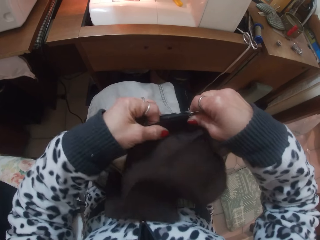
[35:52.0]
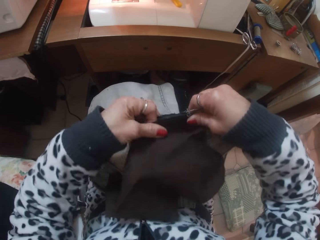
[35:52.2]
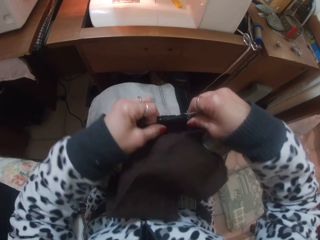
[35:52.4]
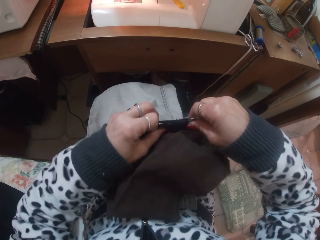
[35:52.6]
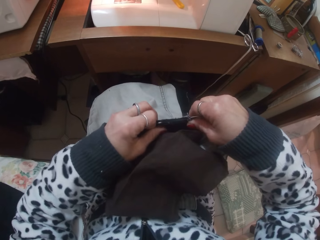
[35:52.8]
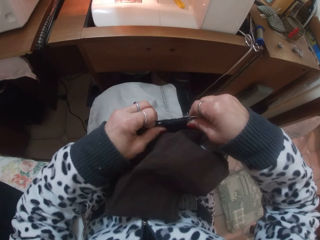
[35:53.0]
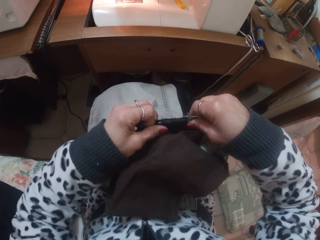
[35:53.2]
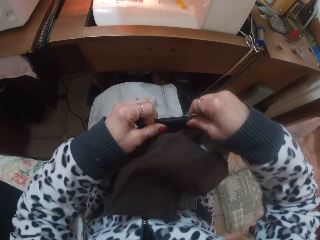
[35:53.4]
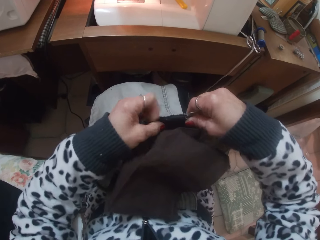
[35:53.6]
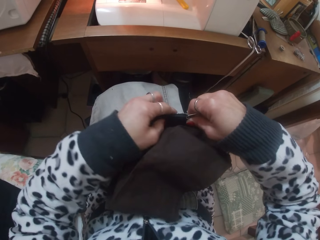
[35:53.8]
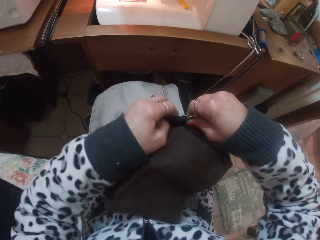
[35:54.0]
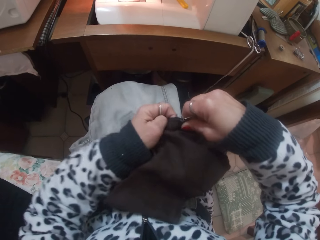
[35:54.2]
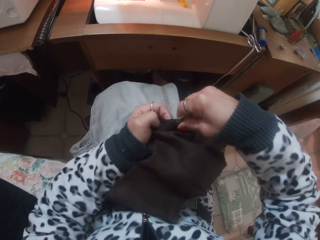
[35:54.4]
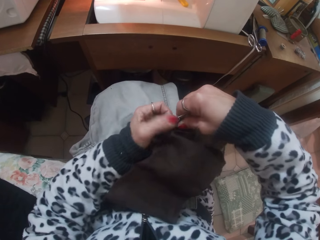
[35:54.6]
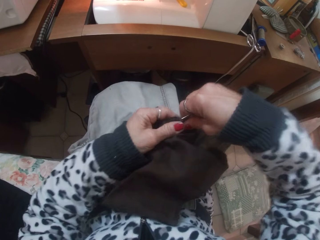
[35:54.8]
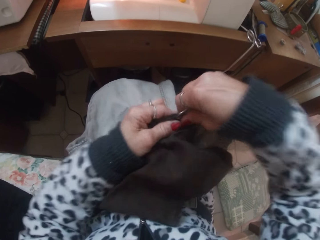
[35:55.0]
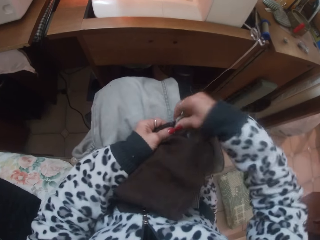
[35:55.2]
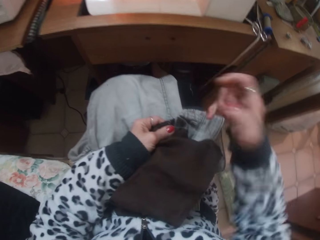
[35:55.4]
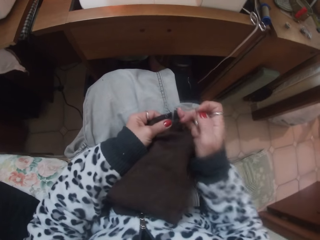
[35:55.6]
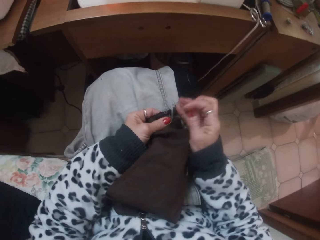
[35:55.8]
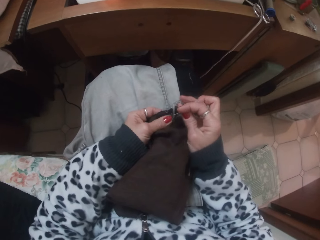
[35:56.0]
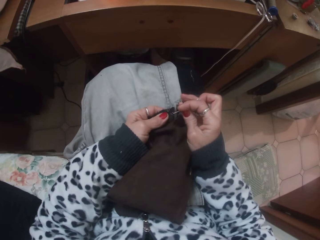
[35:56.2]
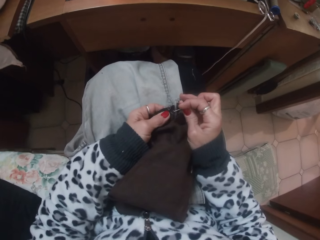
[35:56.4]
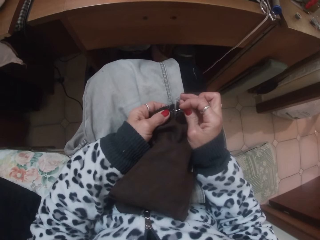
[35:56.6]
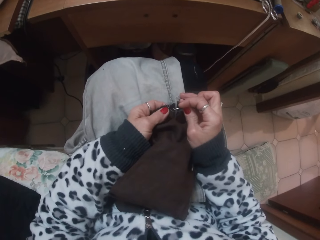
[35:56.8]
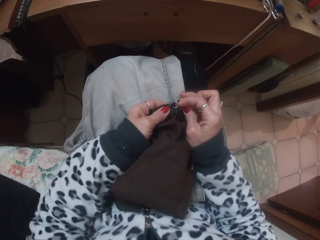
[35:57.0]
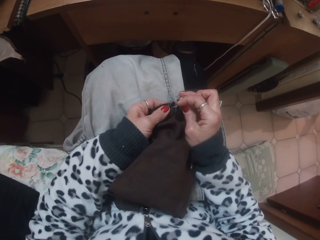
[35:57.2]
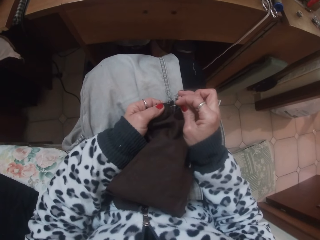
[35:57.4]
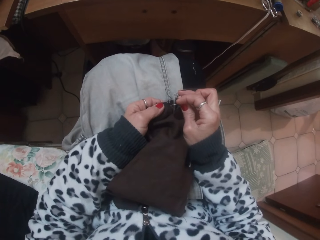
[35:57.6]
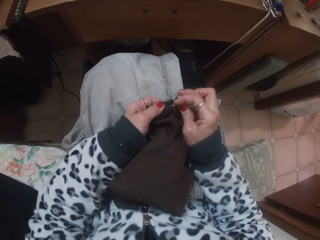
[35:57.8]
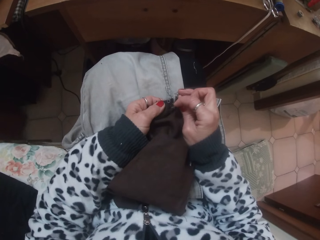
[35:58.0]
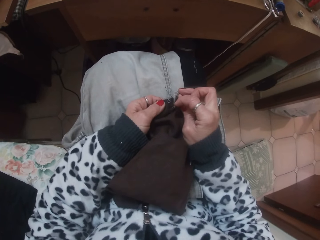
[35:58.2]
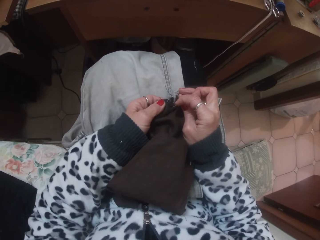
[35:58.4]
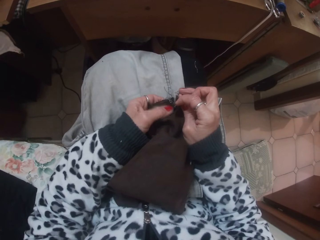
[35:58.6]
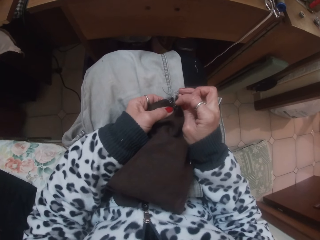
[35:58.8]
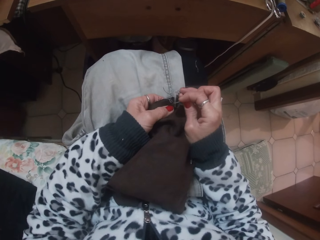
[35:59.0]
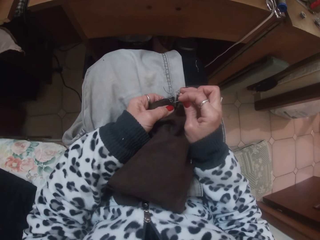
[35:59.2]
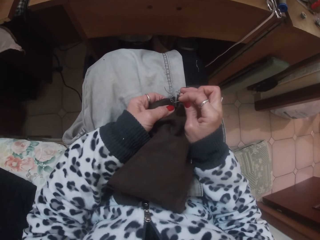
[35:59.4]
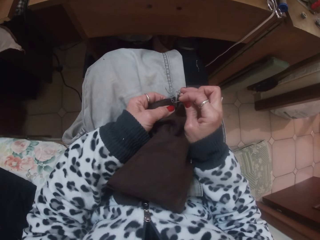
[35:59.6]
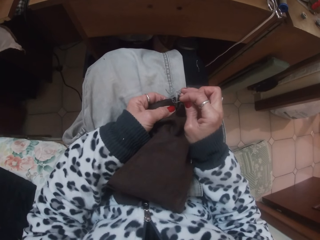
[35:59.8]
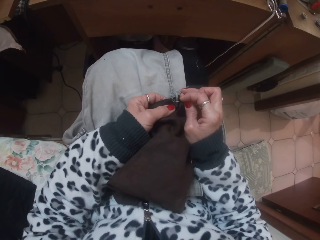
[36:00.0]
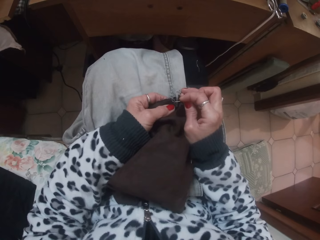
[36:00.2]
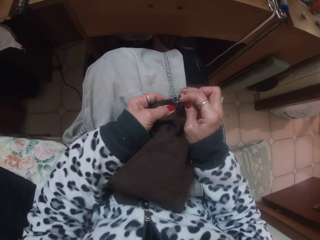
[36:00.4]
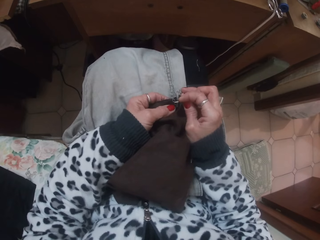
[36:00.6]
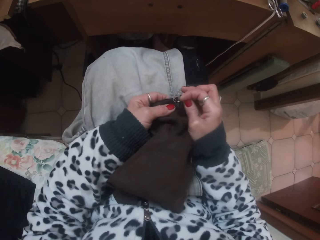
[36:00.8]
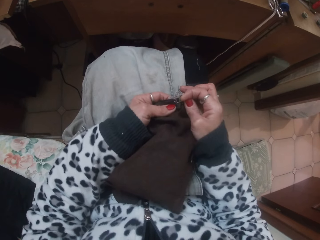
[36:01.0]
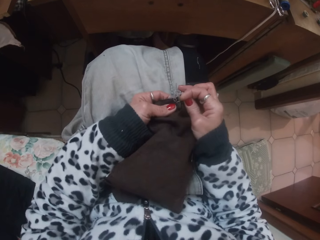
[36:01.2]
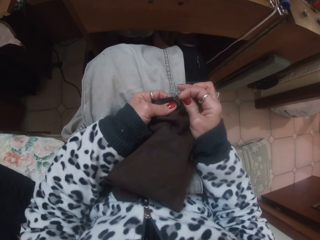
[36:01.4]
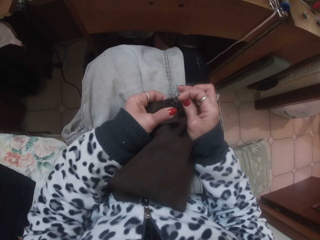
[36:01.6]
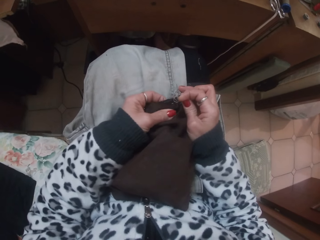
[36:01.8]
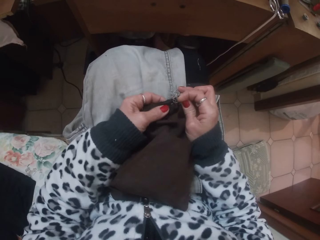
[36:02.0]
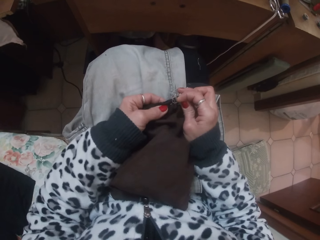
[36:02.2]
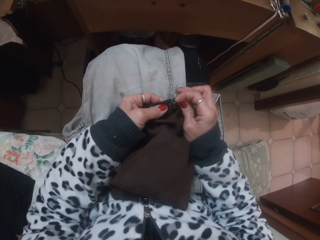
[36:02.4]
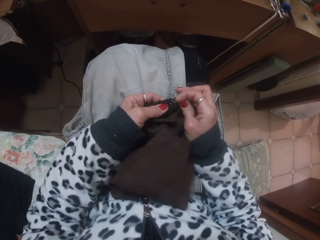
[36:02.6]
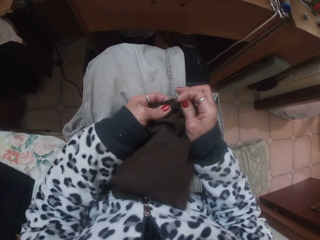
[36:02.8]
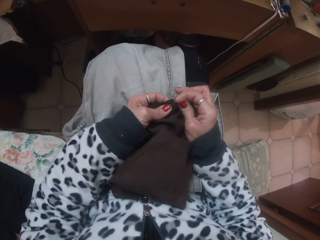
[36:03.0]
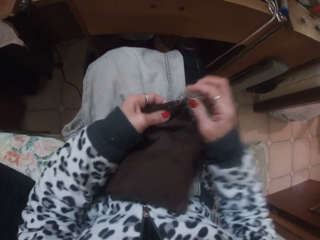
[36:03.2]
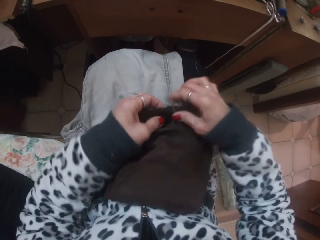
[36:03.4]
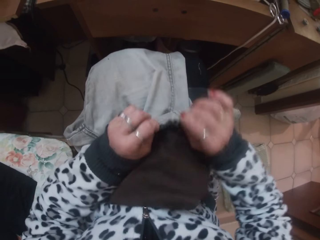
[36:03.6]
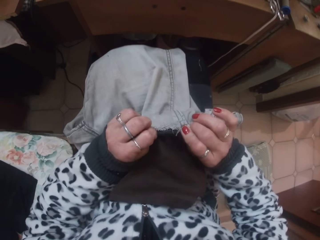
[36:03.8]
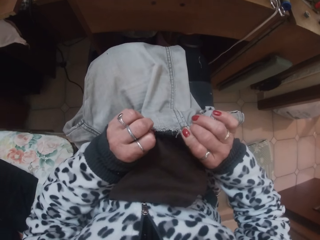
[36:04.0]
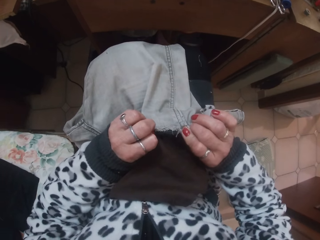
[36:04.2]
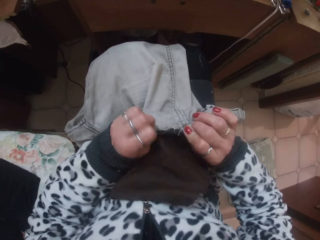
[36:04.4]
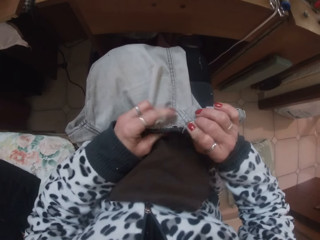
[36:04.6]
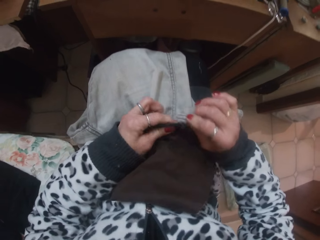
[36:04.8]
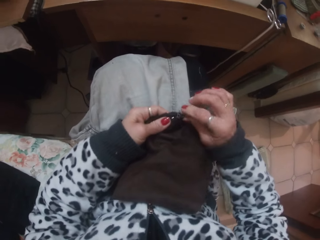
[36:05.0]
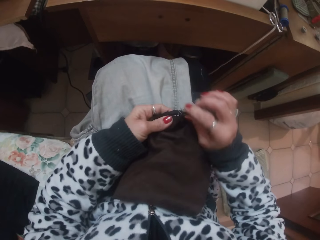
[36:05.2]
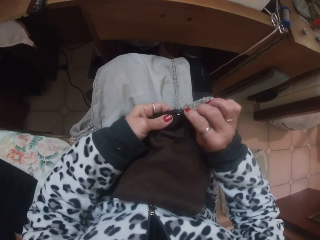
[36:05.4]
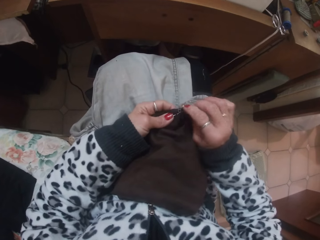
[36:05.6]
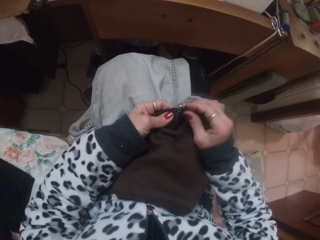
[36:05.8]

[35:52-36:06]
The camera wearer sews the cloth to the trouser pocket with the threaded needle in her right hand.

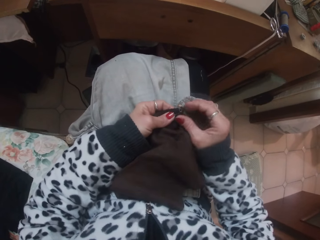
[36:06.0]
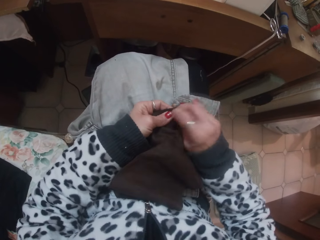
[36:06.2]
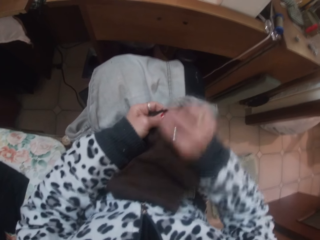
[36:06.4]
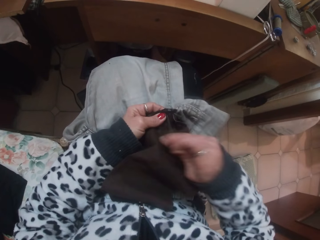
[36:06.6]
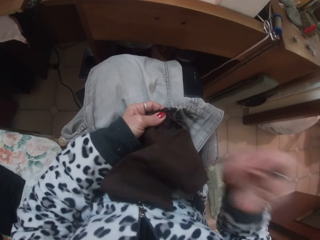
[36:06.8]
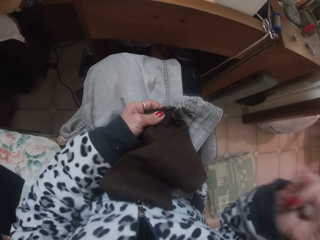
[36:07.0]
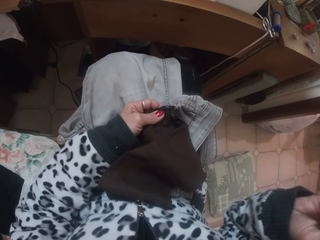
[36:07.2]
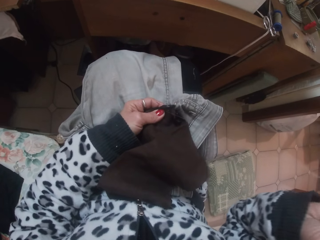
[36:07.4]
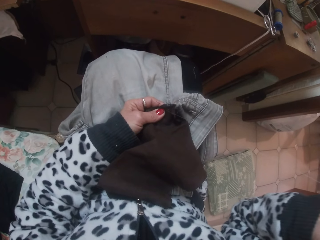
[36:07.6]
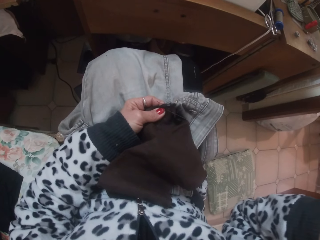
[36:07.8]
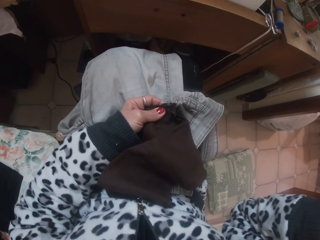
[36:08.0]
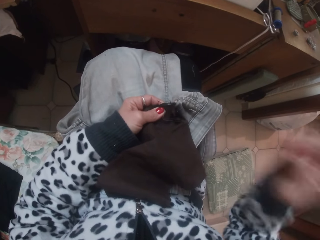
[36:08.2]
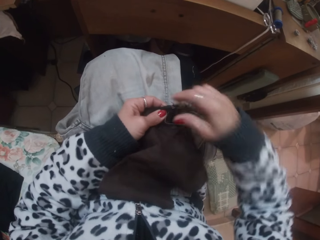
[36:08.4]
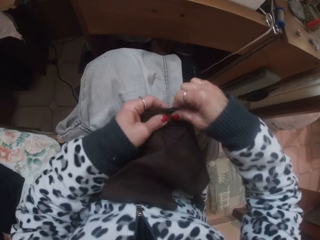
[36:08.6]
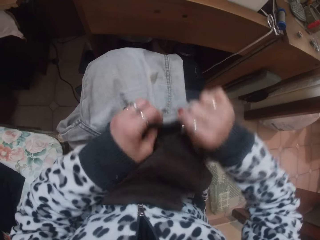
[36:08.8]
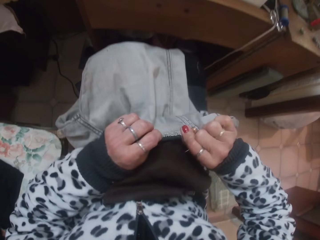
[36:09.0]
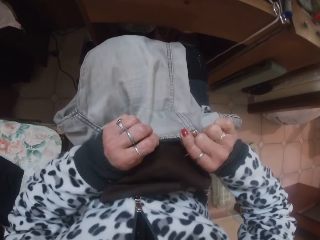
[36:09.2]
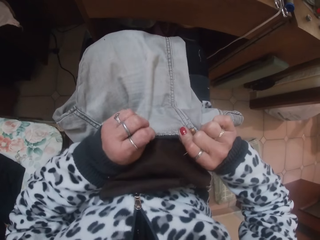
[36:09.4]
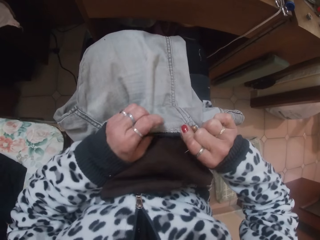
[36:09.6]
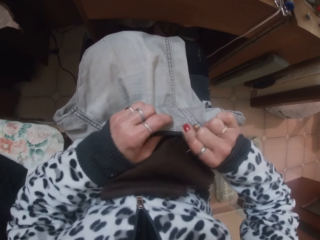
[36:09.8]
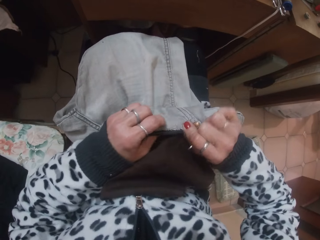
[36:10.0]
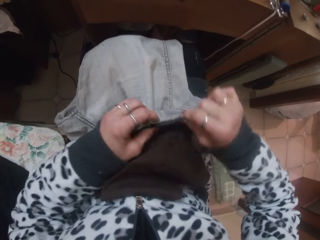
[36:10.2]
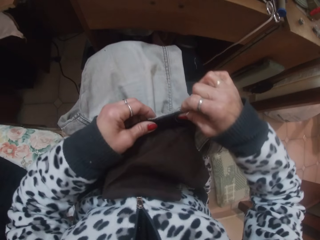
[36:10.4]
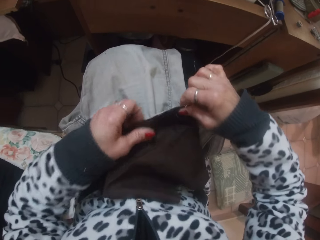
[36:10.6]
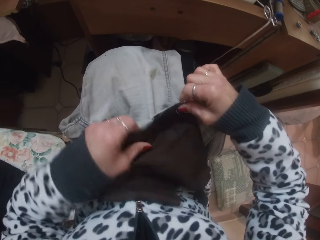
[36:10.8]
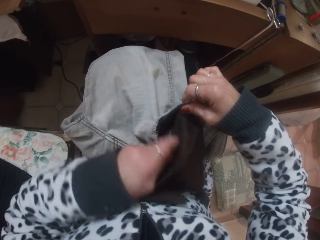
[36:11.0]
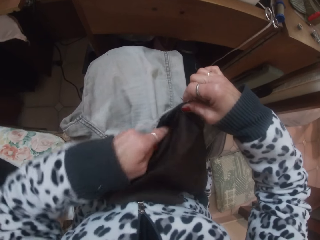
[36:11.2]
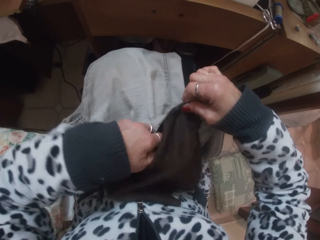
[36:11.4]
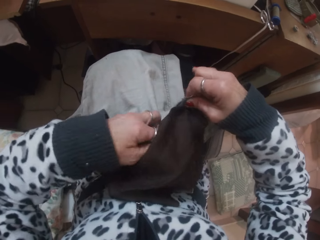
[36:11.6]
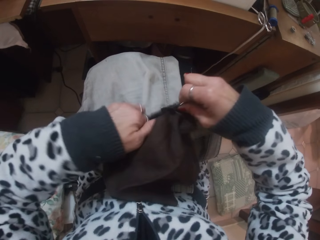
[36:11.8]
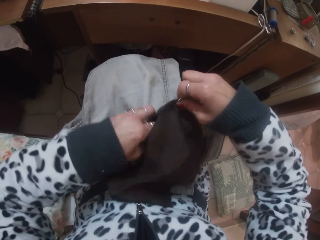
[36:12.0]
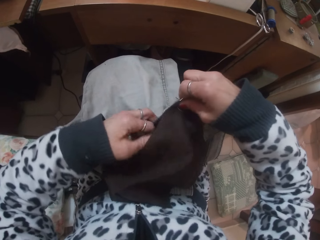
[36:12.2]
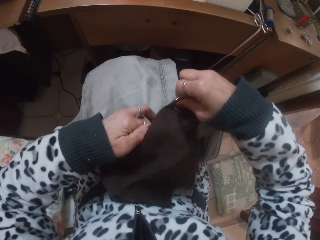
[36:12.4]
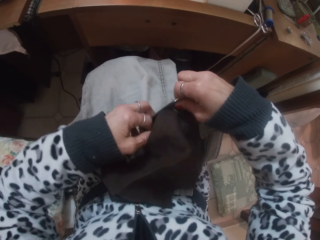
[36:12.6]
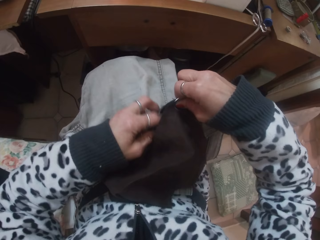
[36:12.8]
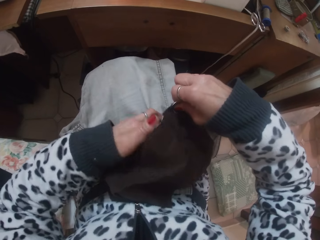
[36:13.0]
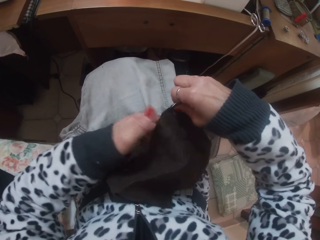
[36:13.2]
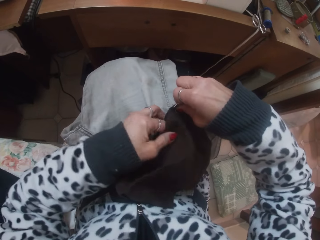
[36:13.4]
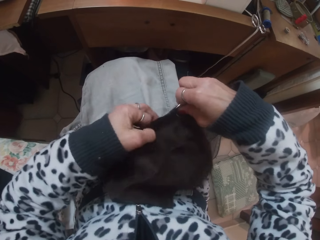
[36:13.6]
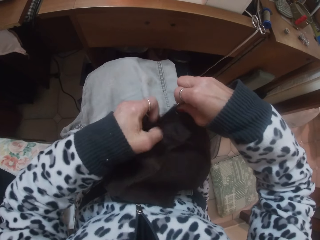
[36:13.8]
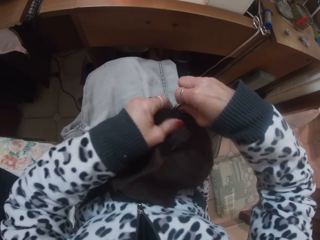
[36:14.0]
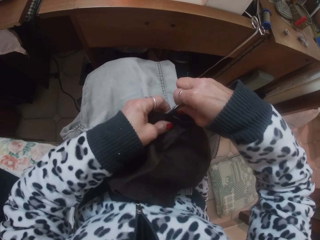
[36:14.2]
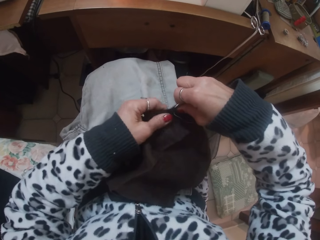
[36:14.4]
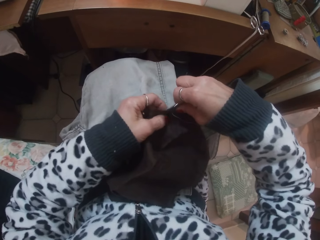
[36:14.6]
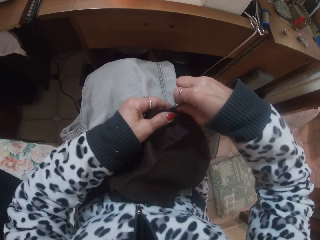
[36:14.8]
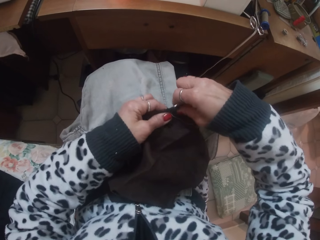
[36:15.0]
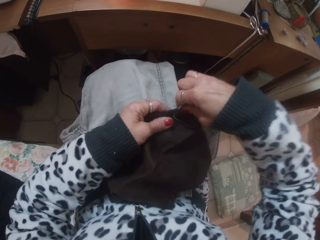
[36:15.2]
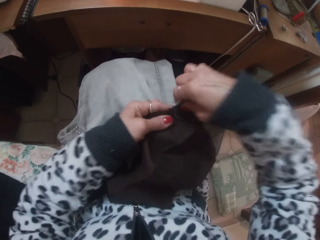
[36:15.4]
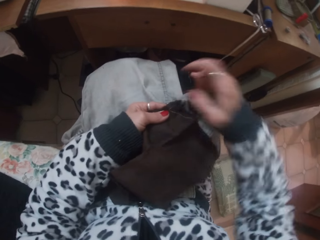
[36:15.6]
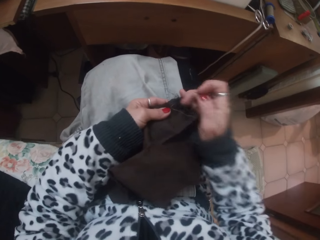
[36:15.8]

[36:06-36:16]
The camera wearer adjusts the trouser with her left hand.
